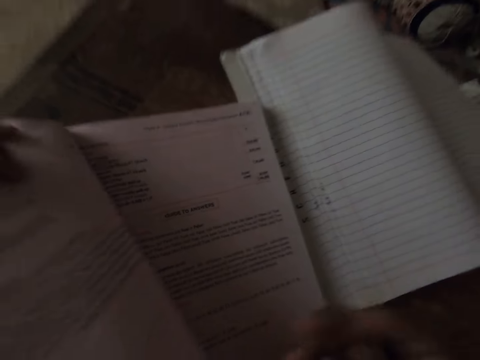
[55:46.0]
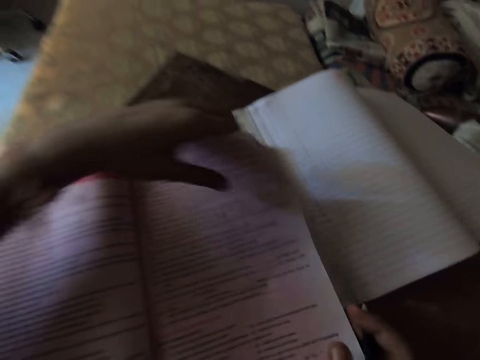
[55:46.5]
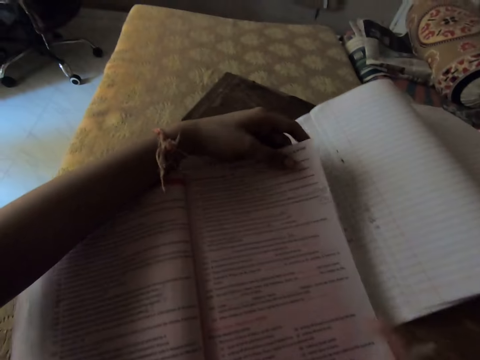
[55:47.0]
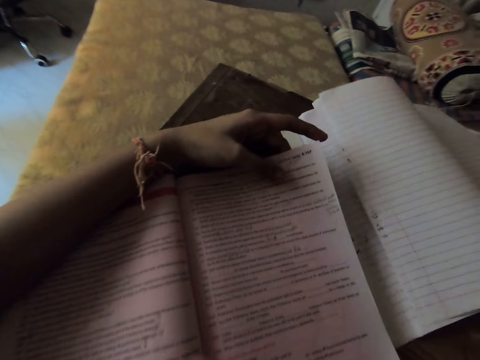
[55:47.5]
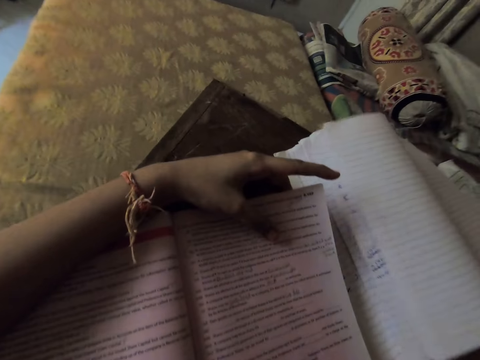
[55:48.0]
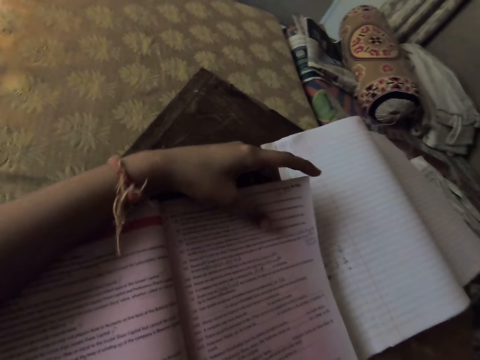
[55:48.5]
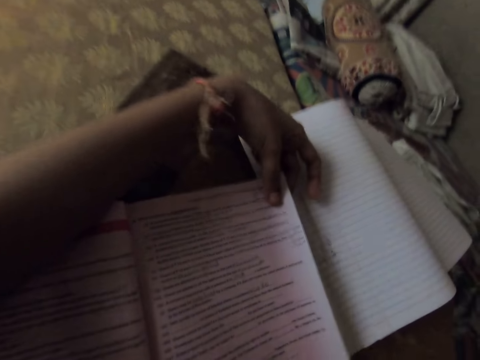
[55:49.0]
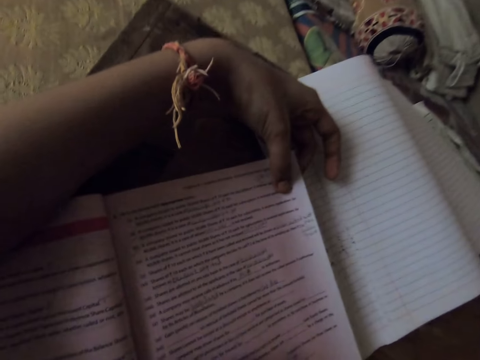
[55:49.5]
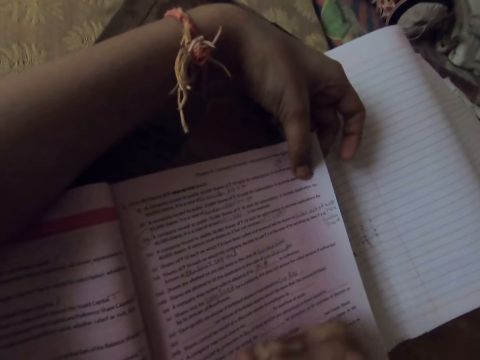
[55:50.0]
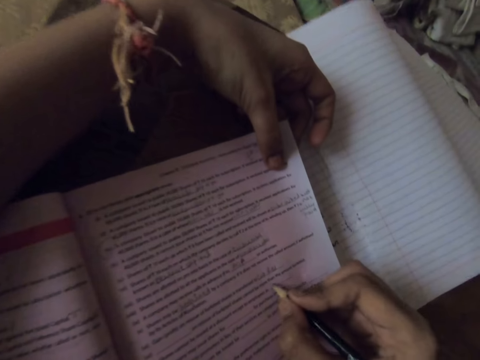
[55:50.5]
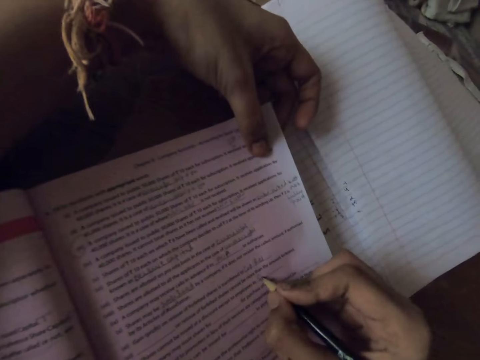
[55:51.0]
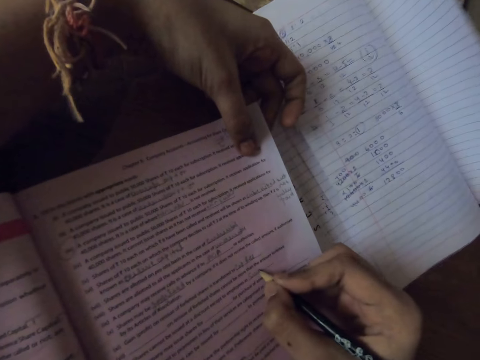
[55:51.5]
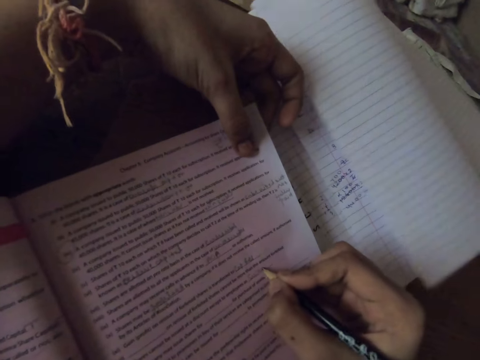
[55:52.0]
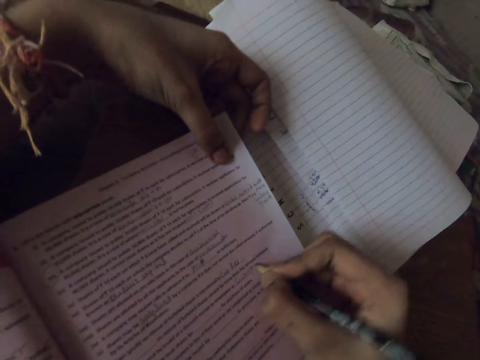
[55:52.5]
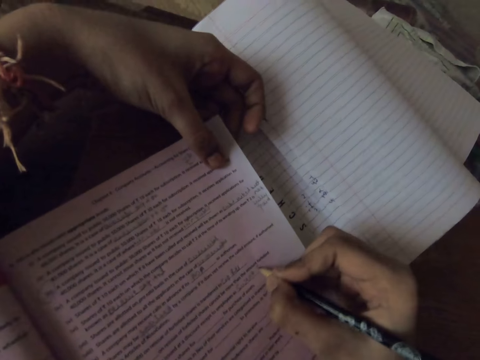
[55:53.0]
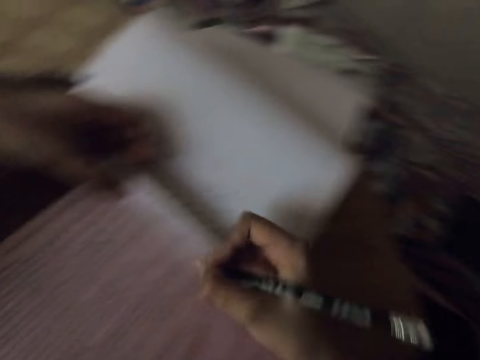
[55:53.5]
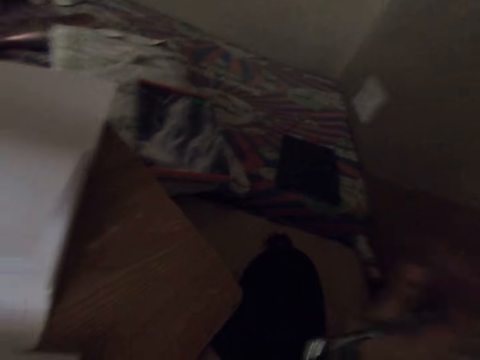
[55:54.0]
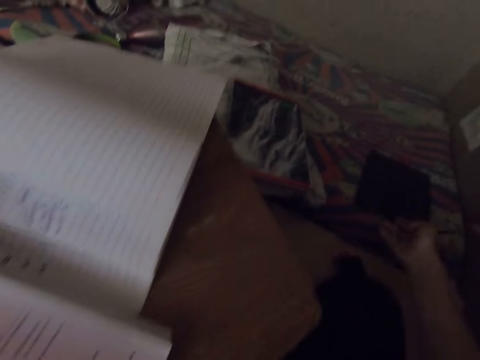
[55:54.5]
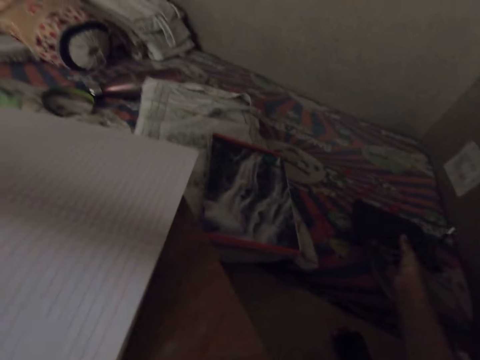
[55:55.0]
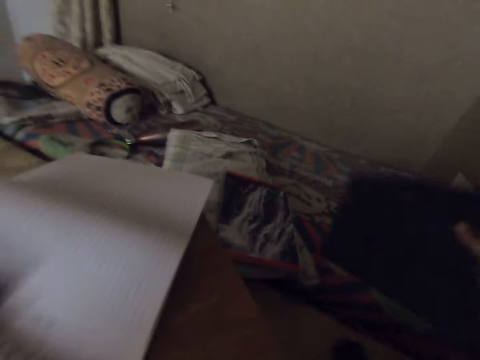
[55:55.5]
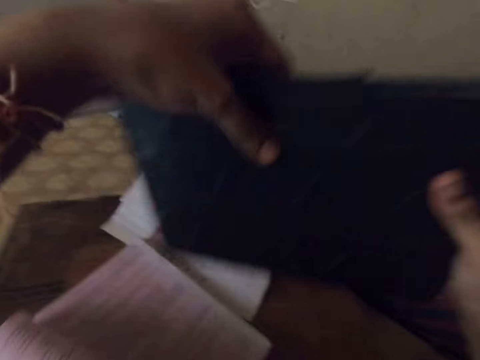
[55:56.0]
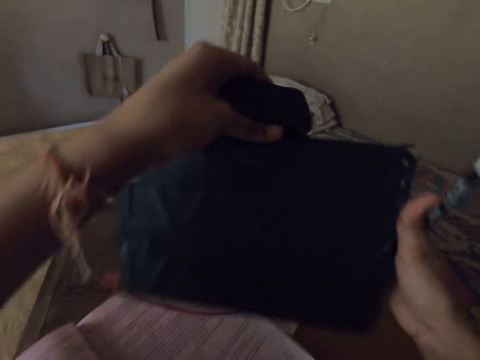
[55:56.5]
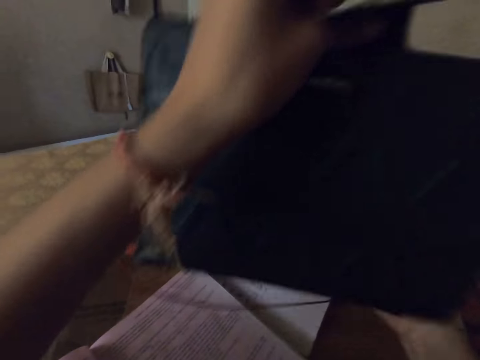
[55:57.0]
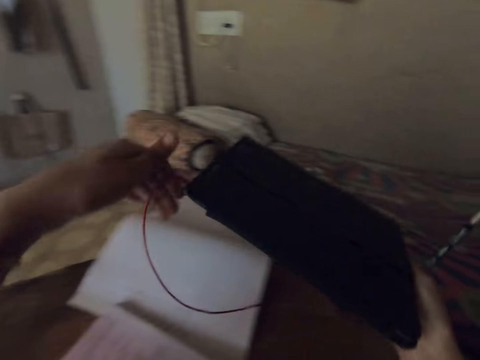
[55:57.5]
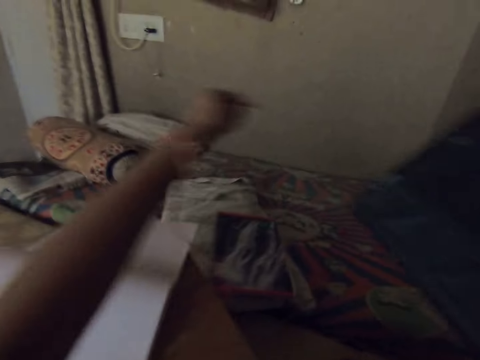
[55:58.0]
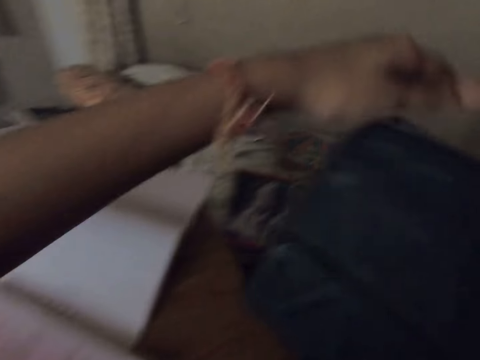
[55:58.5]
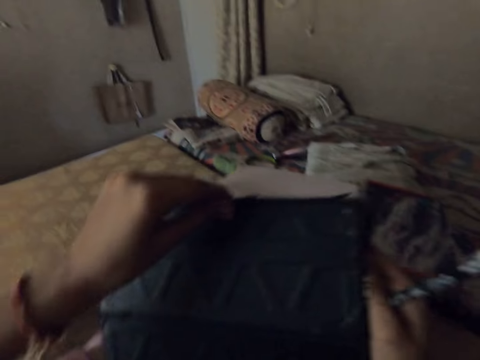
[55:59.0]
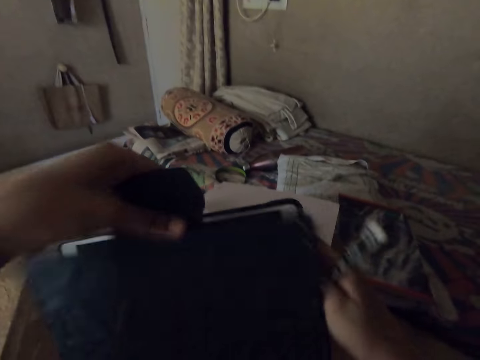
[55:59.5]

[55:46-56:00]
The camera wearer turns back the pages in the textbook. They write on the textbook with the pencil. They pick up a mobile tablet on a bed. They open the mobile tablet pouch and close the mobile tablet pouch. They remove an earphone from the mobile tablet and throw the earphone on the bed. They unplug the charger. They open the mobile tablet pouch.

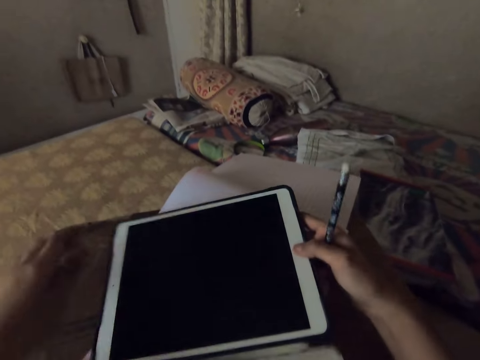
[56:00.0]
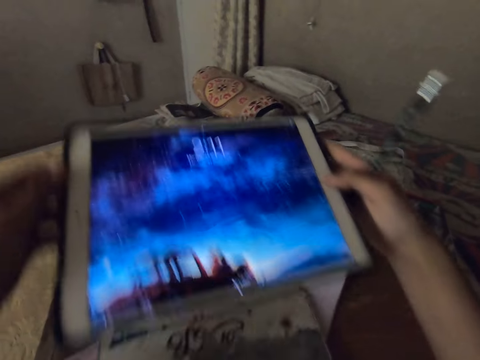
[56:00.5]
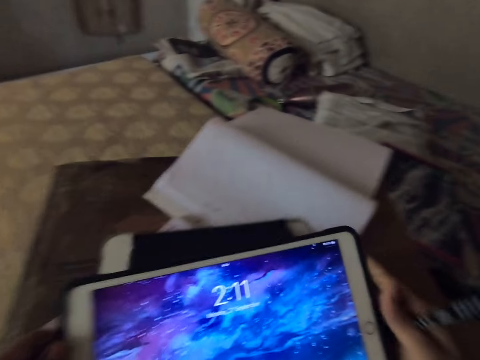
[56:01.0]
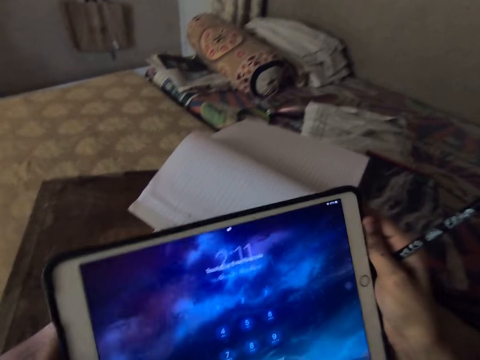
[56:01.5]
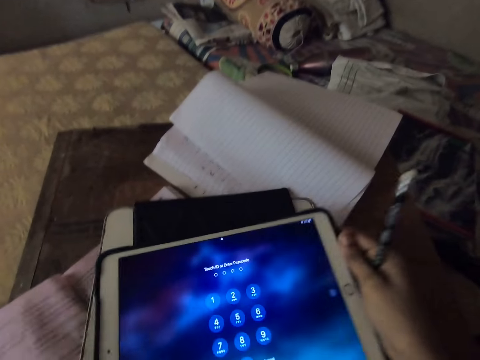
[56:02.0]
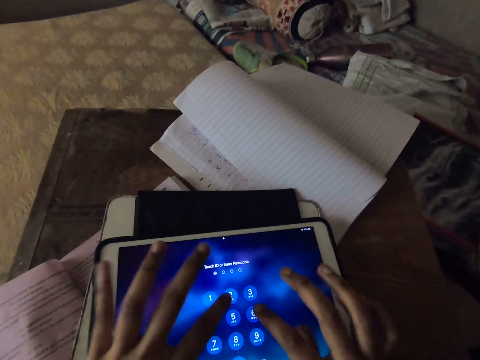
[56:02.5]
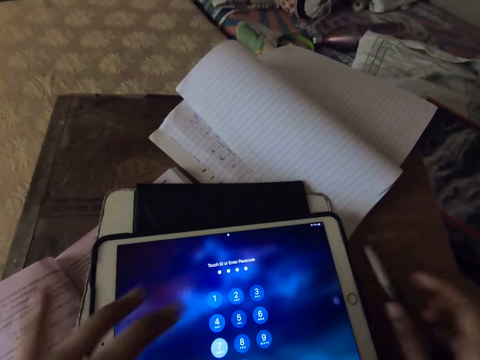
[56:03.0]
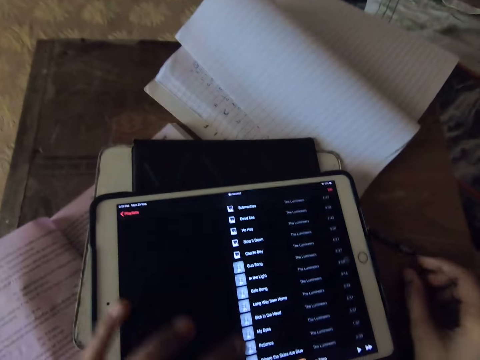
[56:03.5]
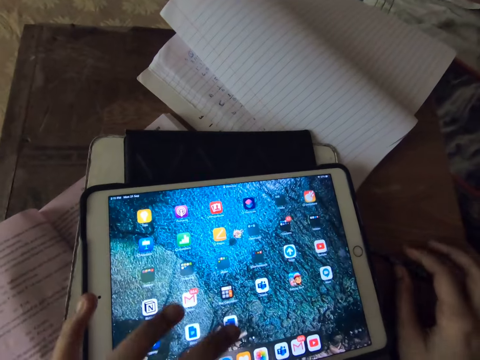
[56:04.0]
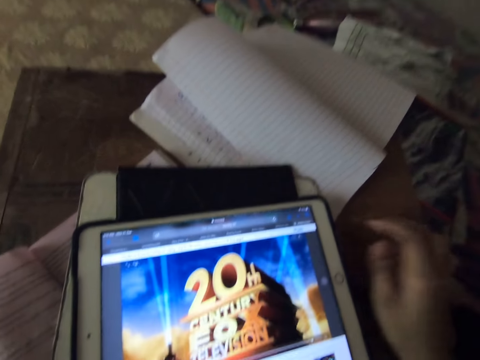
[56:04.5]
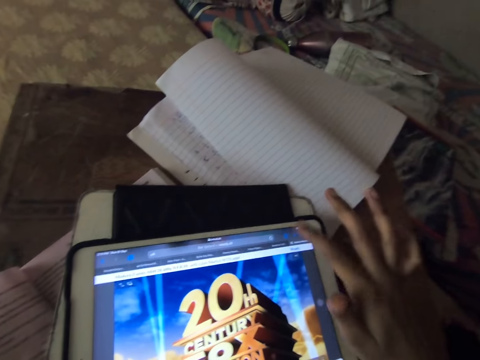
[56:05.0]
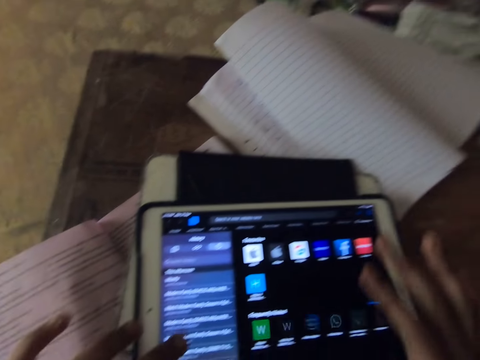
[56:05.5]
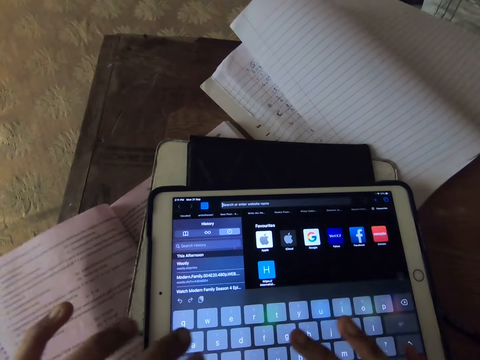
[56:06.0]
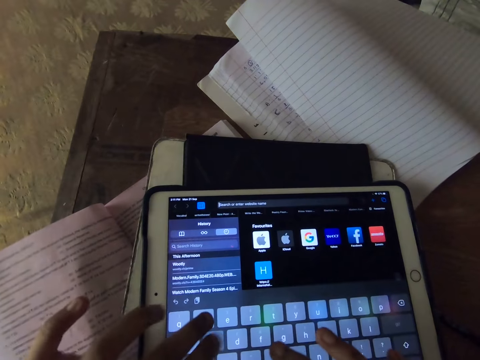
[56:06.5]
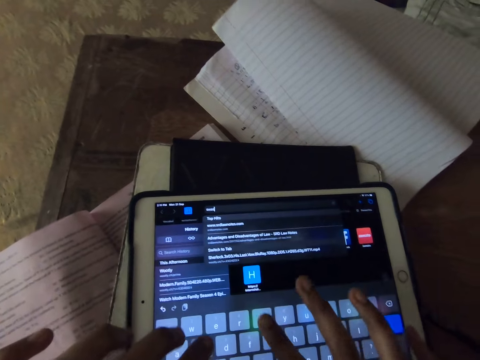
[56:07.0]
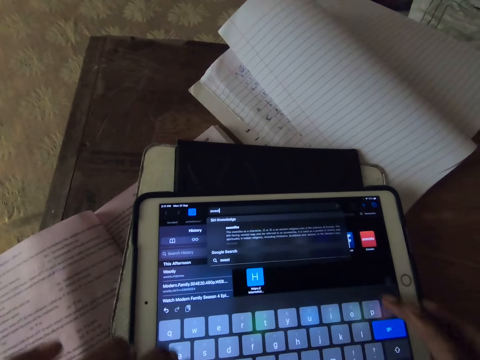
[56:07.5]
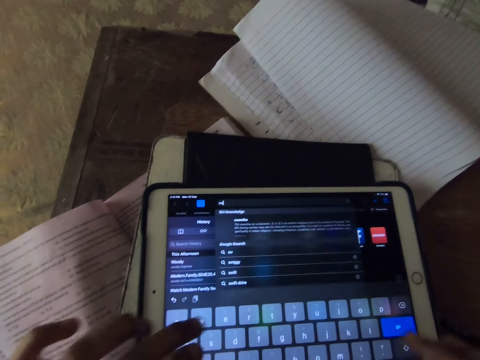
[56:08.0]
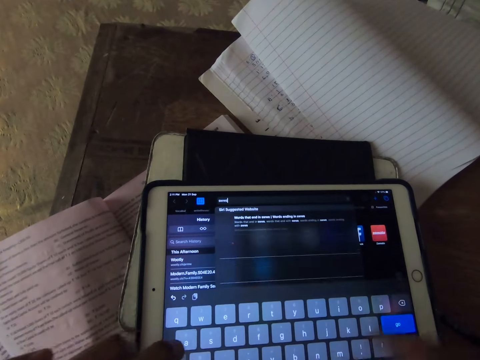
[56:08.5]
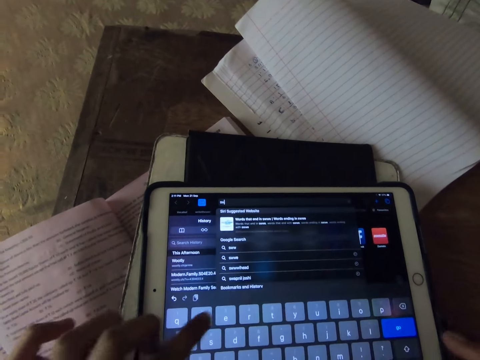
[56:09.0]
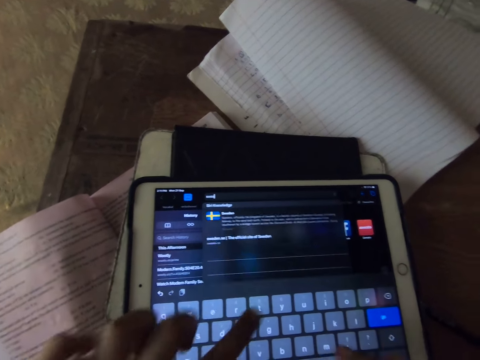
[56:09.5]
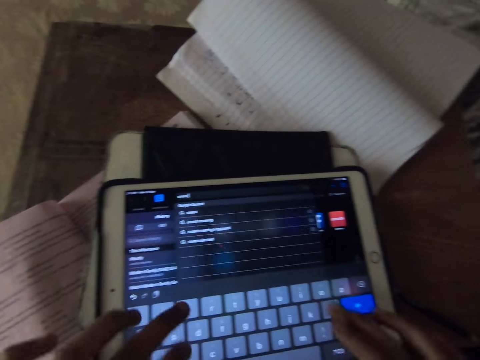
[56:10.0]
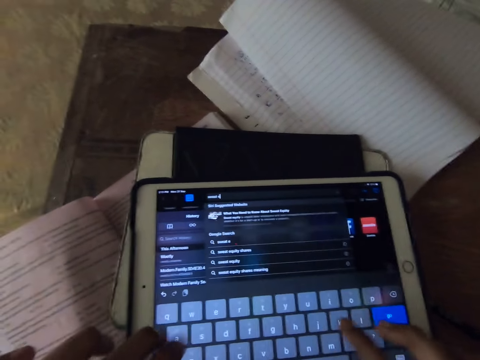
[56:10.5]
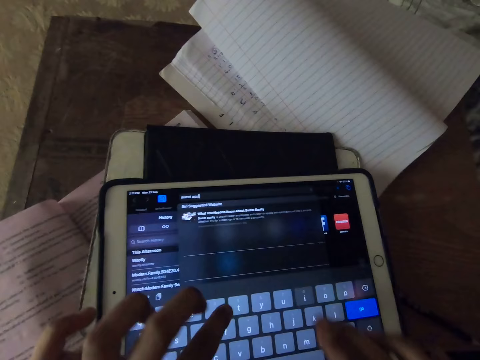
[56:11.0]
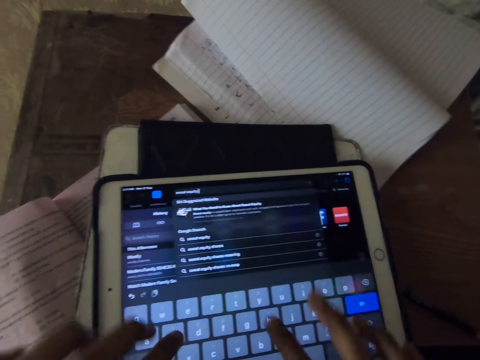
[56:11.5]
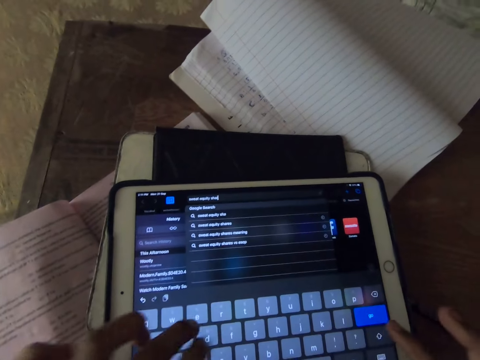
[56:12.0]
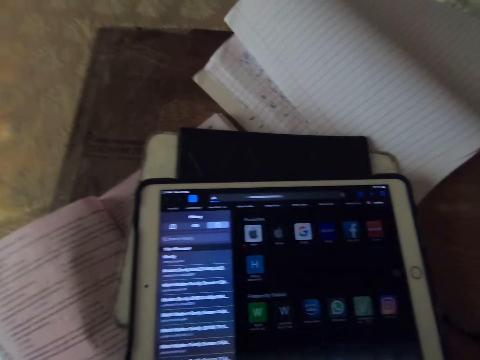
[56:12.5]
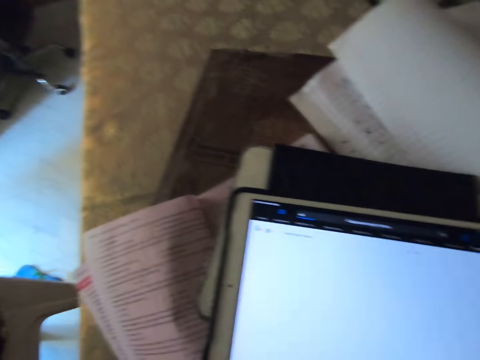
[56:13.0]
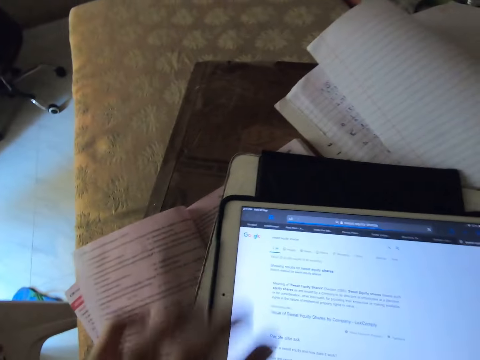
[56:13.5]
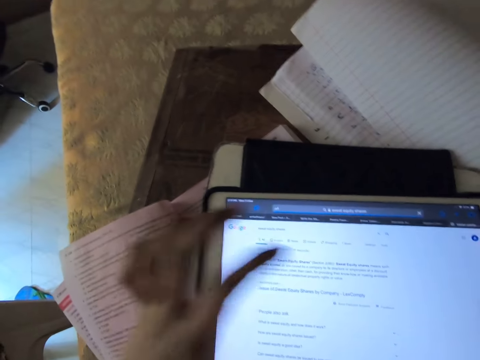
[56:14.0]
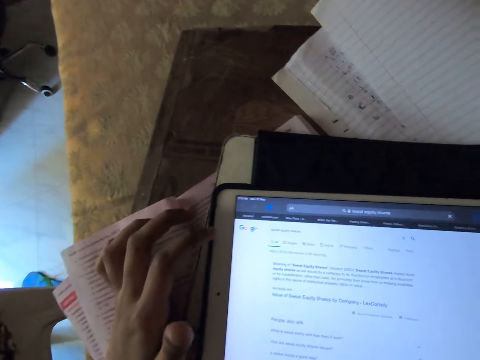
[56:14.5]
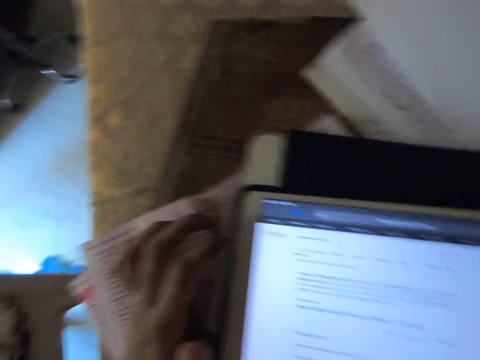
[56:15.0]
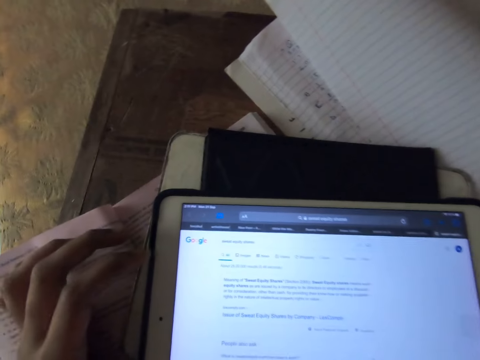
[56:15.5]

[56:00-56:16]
The camera wearer presses the mobile tablet. They turn on the tablet. They drop the mobile tablet on the table. They press the mobile tablet. They drop the pencil on the table. They scroll through the tablet. They press the mobile tablet.
